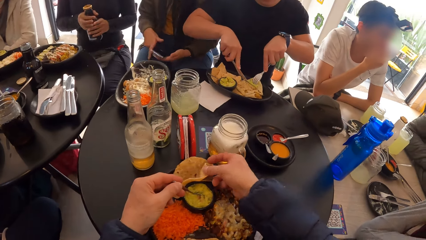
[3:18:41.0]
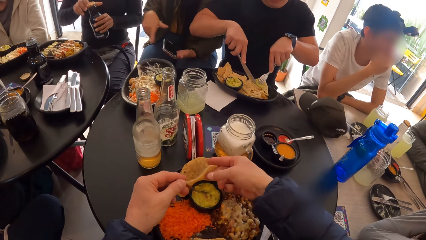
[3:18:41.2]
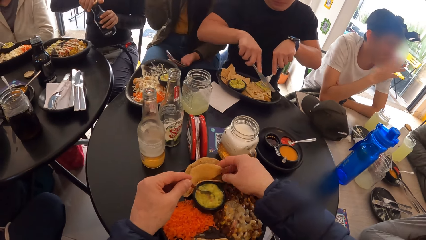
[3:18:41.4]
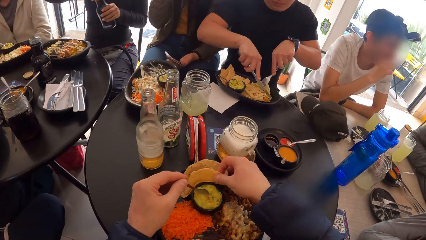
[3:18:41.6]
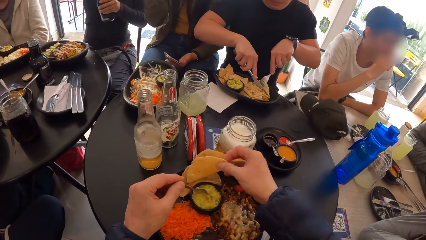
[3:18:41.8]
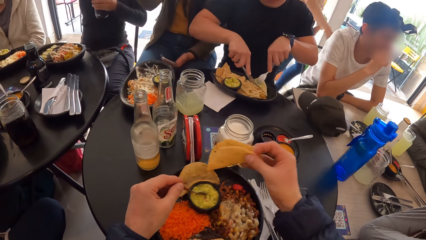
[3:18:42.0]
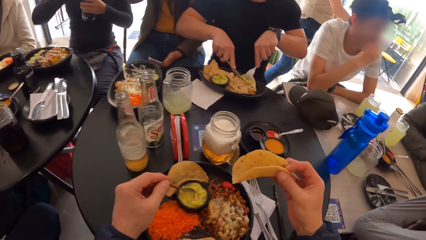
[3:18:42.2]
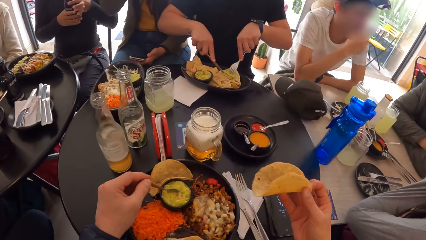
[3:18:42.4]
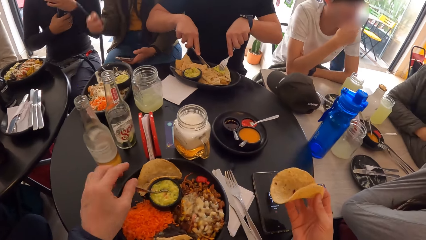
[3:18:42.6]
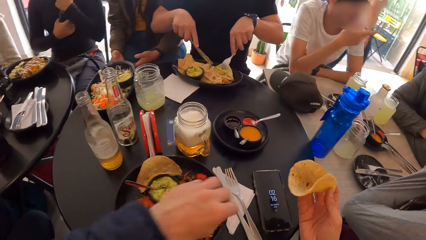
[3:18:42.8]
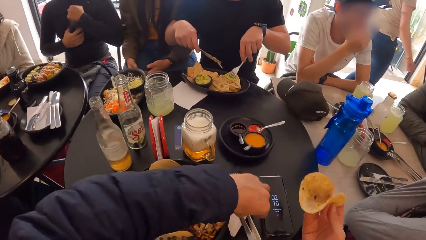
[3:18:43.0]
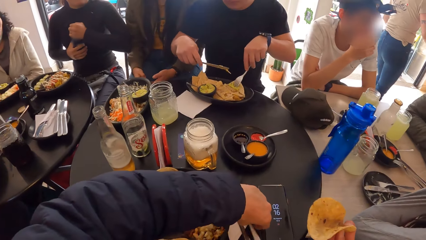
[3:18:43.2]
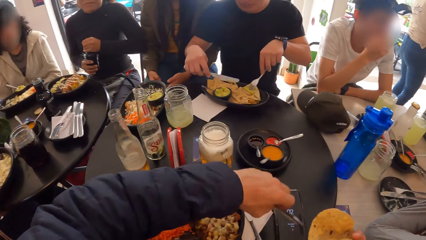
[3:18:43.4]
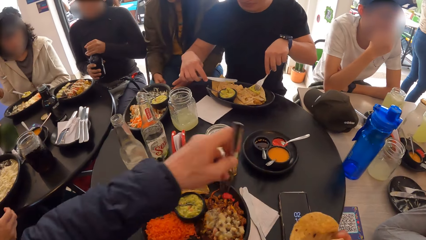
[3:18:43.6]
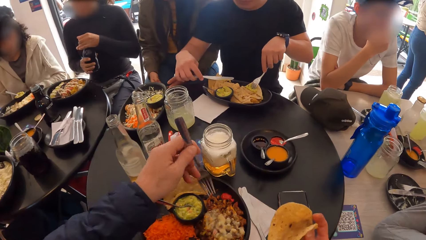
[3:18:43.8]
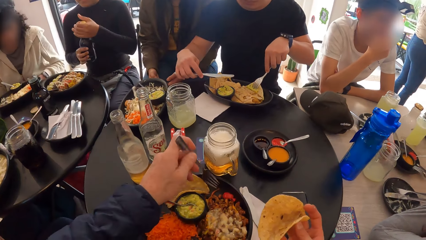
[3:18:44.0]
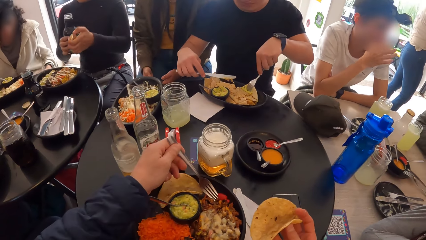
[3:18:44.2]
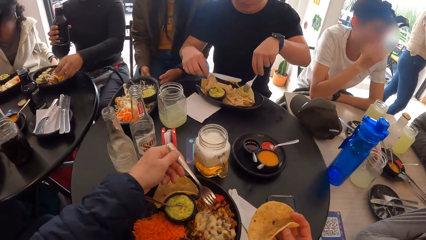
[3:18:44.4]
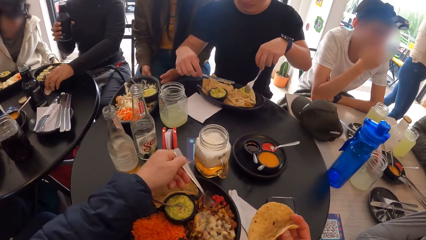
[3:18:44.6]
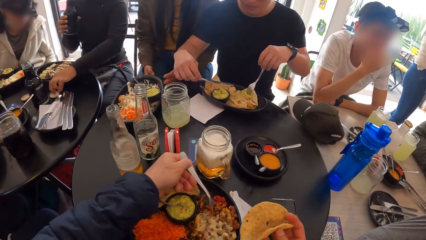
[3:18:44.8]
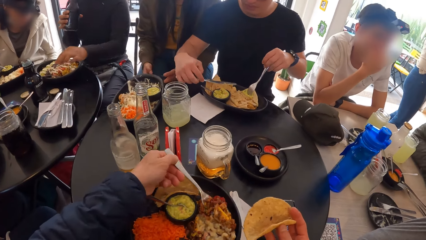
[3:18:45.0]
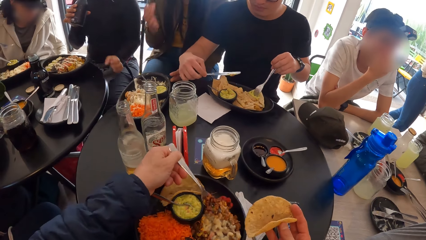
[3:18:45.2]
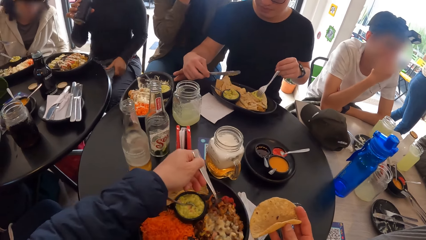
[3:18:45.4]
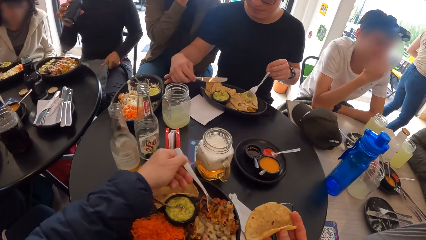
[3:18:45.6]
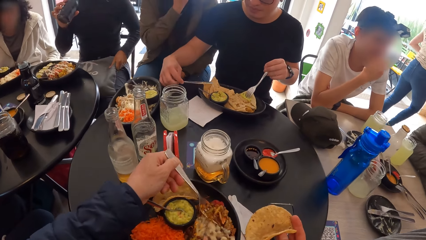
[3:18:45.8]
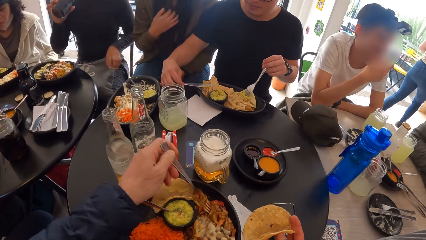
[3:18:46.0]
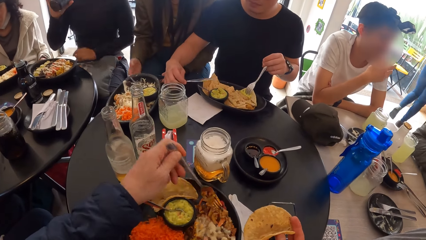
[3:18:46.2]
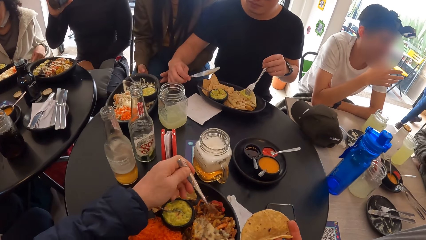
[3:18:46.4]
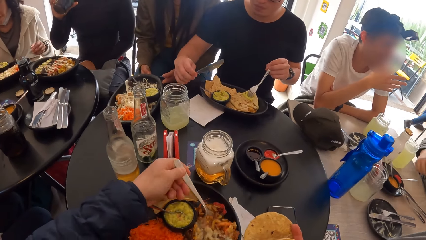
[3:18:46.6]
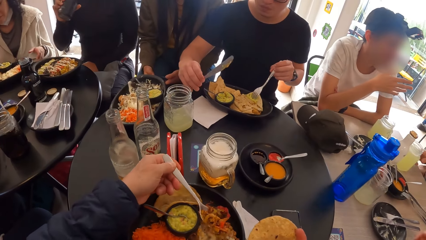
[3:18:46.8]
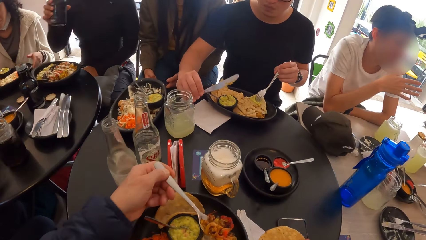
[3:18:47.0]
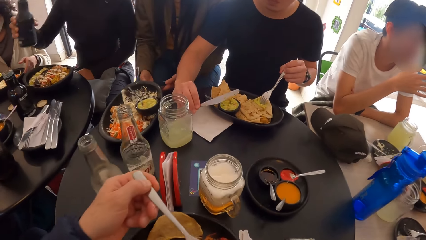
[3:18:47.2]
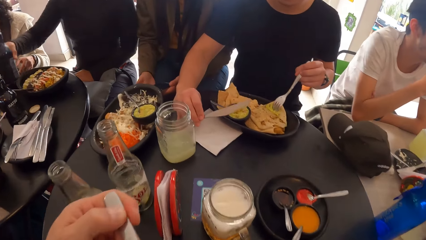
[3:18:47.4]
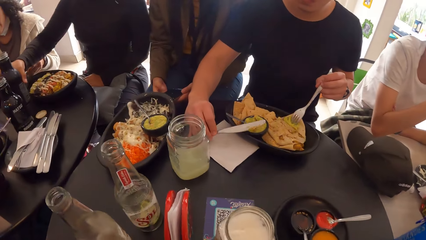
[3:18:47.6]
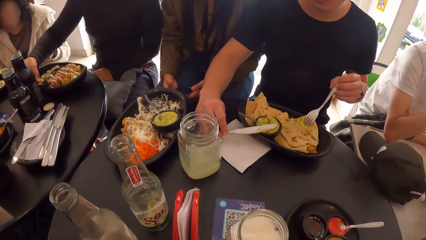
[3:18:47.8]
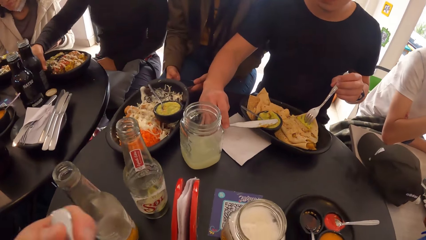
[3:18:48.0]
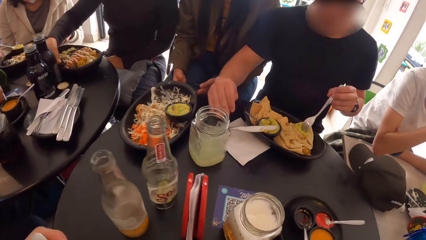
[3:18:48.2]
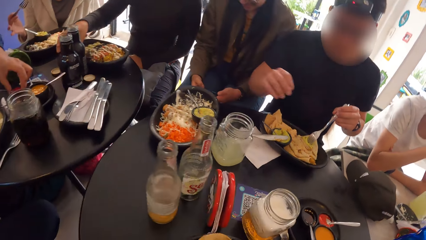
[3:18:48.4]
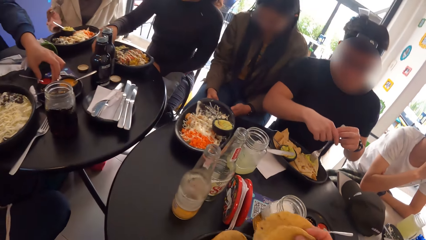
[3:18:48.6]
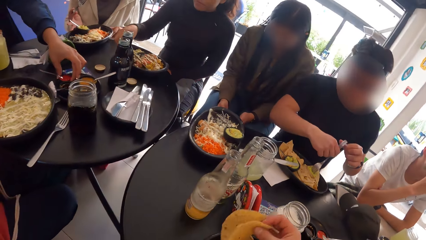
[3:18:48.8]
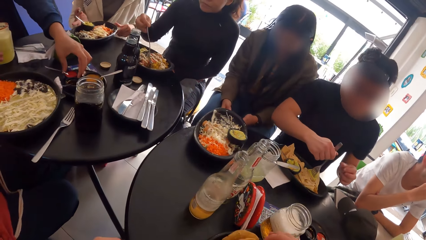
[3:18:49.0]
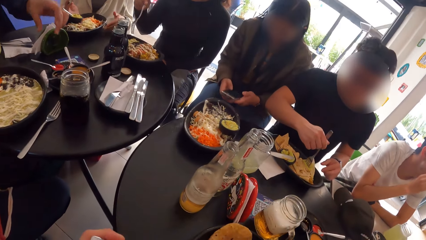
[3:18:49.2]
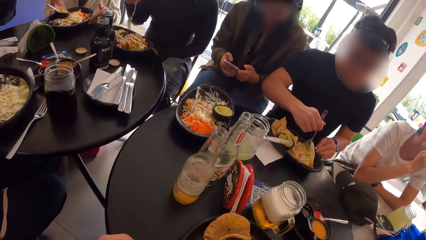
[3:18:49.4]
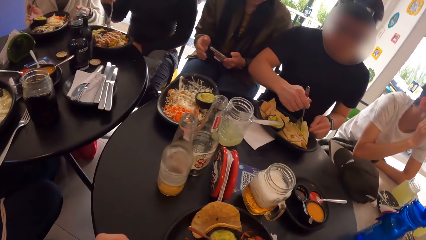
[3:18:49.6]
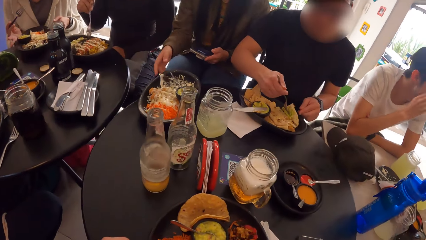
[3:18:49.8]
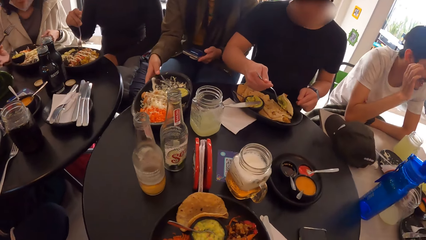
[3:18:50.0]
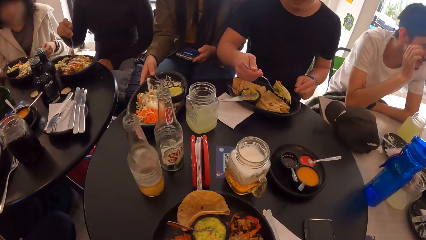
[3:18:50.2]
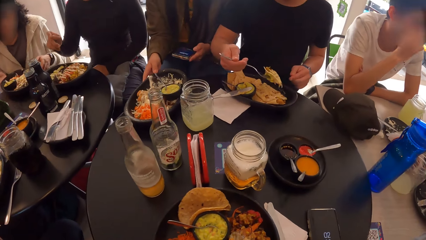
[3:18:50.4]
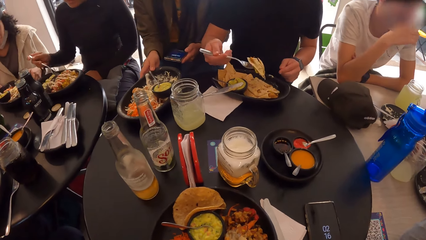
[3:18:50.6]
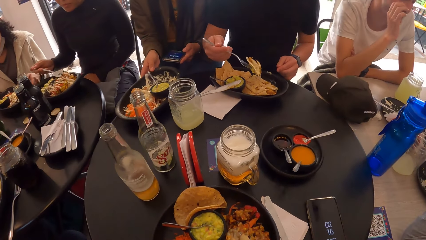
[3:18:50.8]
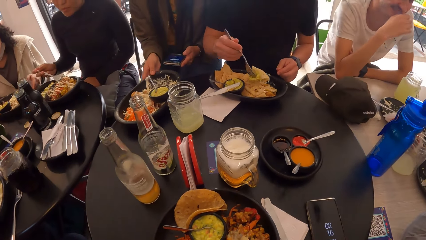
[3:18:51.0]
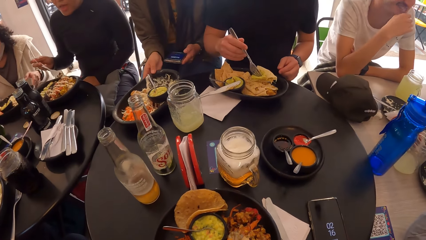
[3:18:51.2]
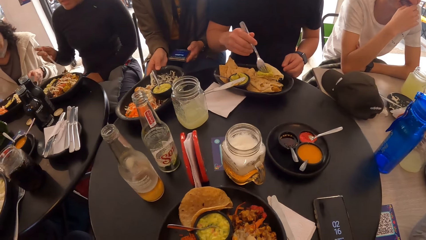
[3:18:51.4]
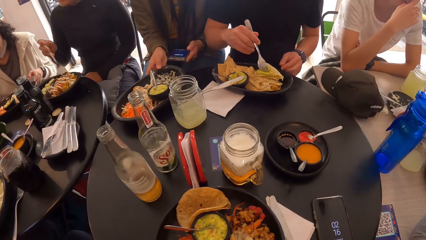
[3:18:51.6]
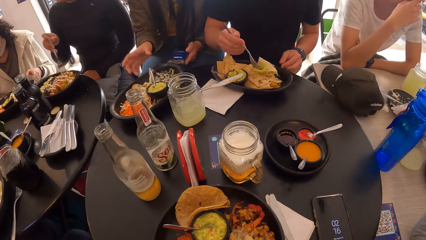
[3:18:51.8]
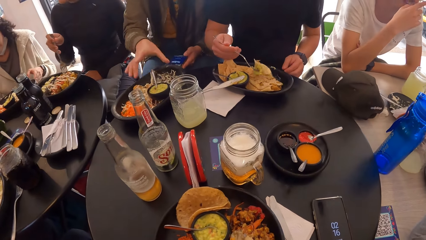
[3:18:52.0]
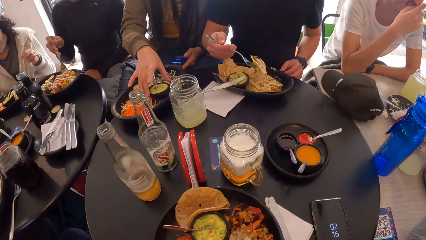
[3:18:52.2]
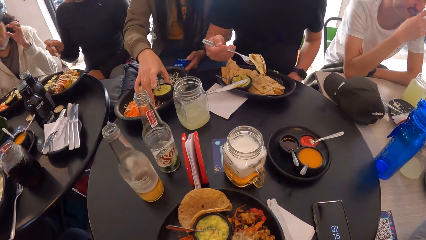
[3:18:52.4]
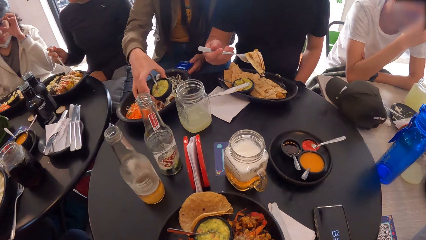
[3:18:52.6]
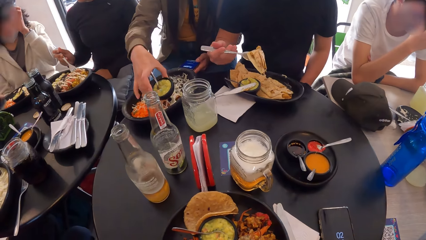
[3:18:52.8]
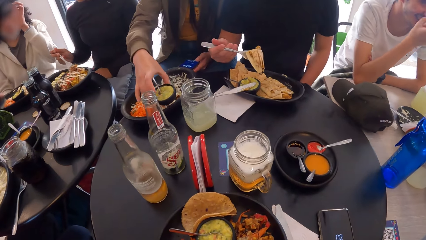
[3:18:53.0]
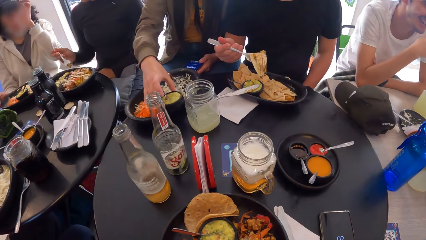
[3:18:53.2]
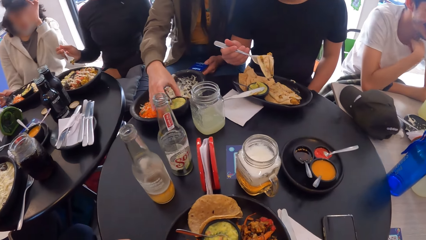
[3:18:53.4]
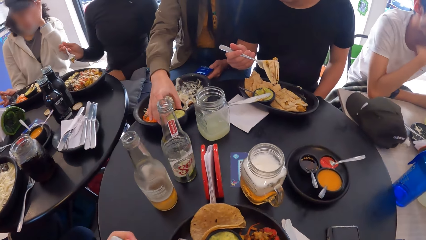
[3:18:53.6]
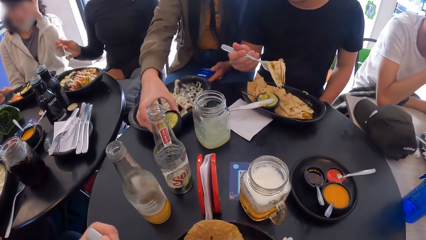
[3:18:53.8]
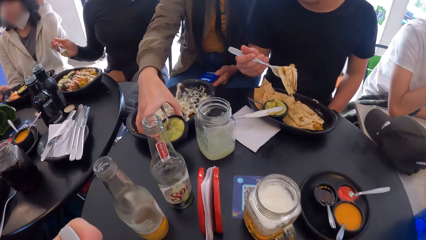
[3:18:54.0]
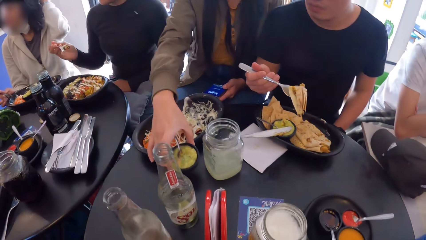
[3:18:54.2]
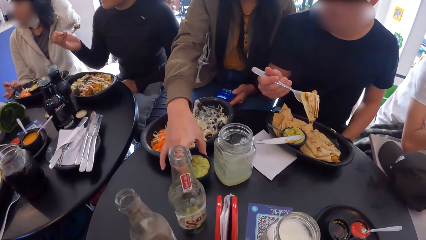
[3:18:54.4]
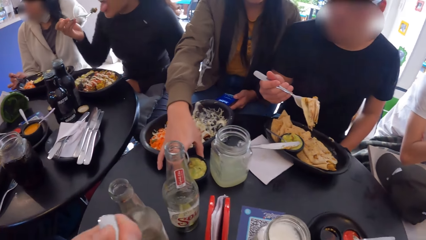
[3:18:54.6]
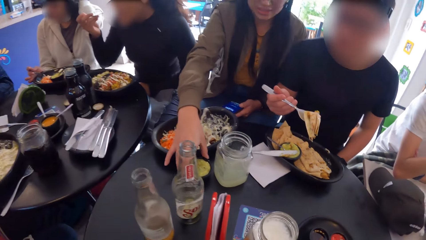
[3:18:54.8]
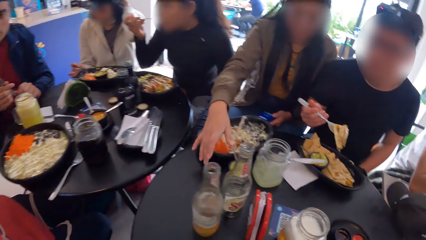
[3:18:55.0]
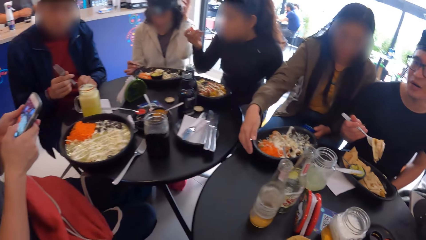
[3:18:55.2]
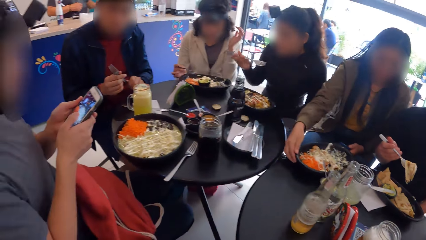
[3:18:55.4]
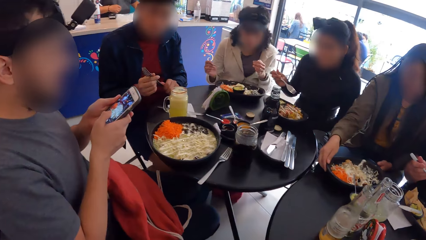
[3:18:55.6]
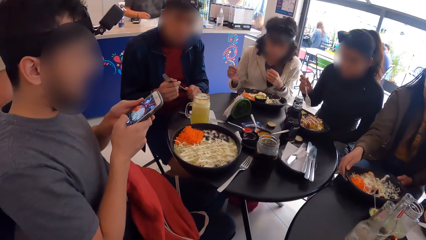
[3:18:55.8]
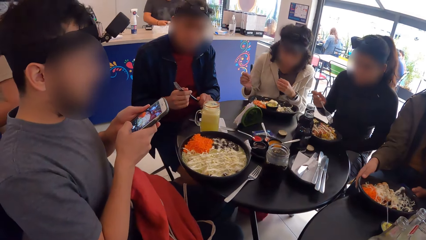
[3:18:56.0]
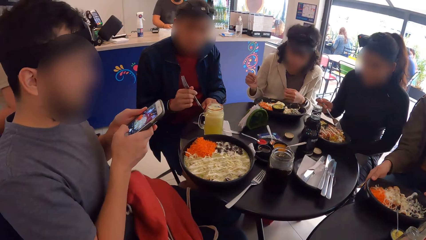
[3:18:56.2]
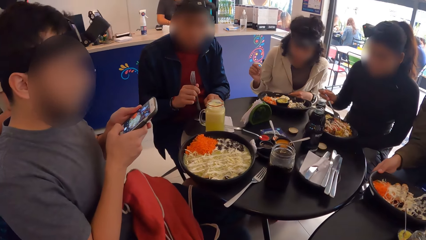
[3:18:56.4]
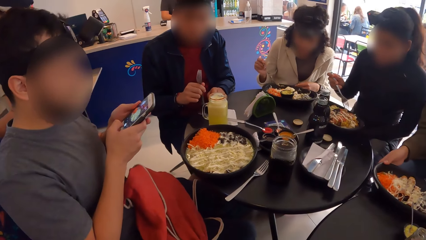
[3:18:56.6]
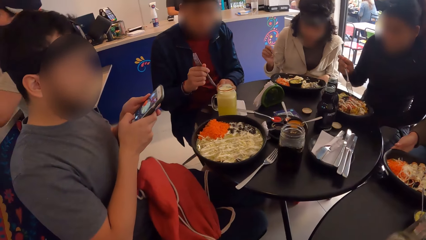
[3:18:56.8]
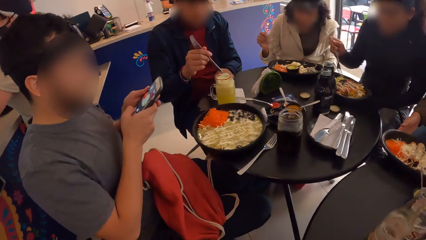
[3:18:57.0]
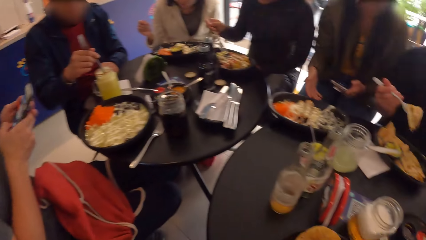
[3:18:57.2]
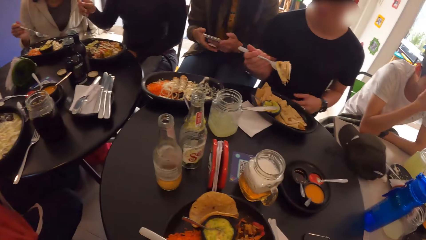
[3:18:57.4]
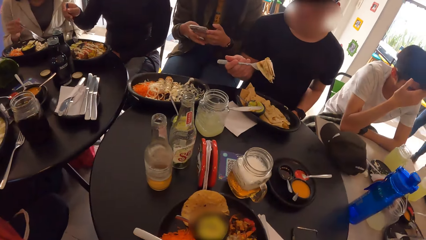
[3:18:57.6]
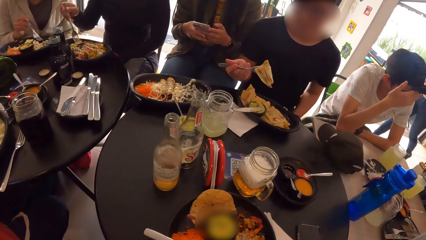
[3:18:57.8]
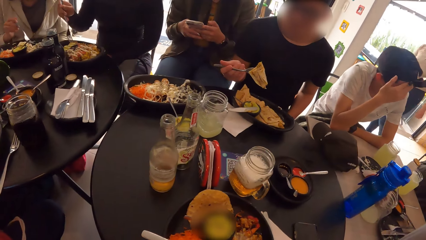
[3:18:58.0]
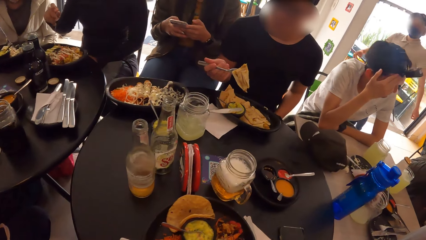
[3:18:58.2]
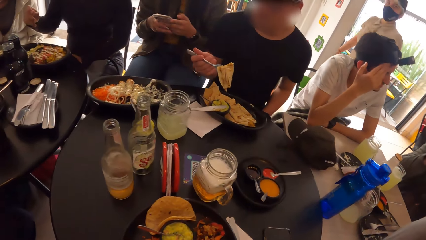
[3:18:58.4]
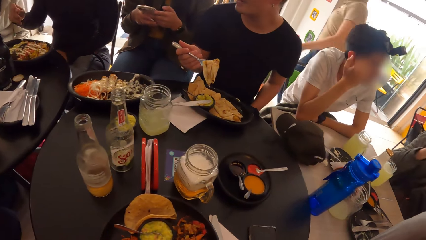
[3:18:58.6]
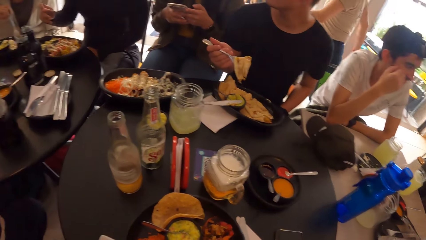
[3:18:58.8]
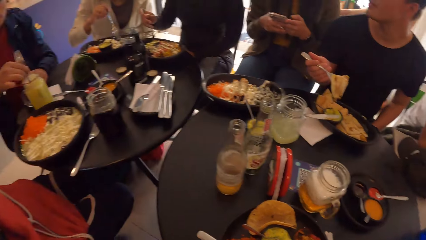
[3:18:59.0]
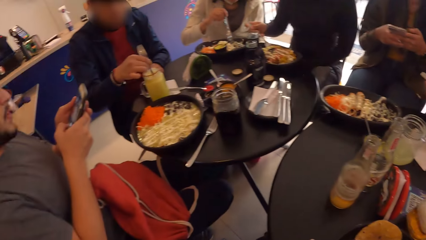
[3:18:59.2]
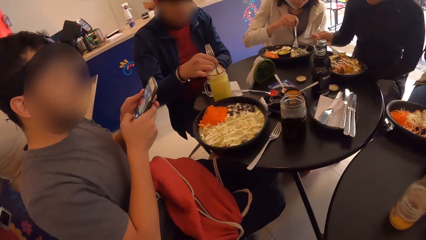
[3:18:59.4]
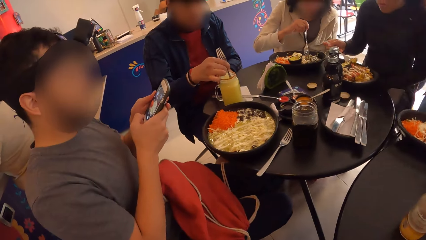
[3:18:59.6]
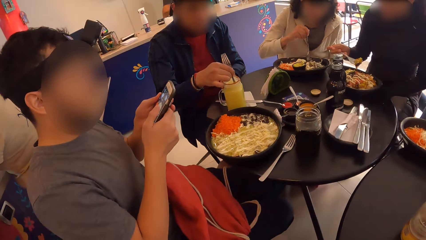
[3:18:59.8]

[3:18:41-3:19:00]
The camera wearer picks a tortilla or roti with the right hand. They drop the spoon in the plate. They pick a fork with the left hand. They scoop food with the fork. They scoop food with the fork again. They eat. They put the roti on the plate. They eat the food. They lean forward. A man uses the phone. The camera wearer looks at the man. They look at the table.
